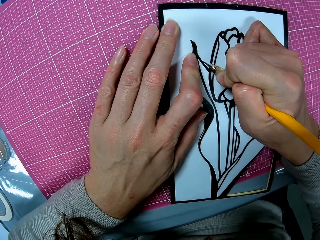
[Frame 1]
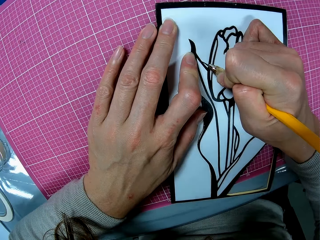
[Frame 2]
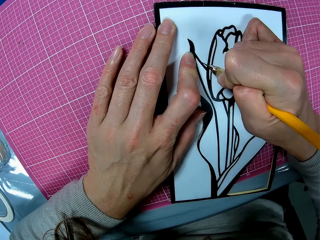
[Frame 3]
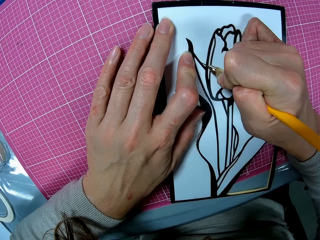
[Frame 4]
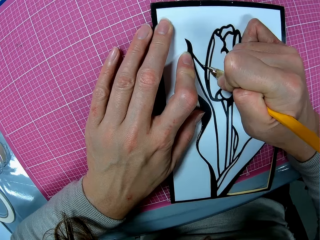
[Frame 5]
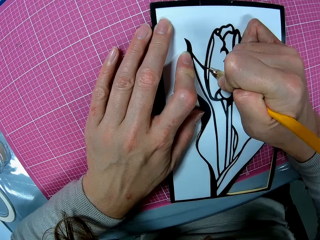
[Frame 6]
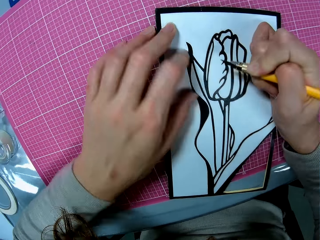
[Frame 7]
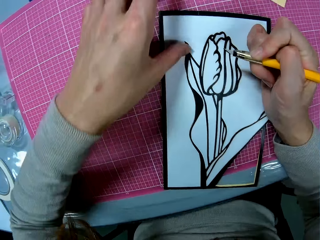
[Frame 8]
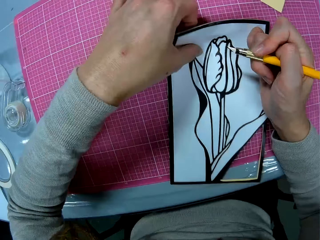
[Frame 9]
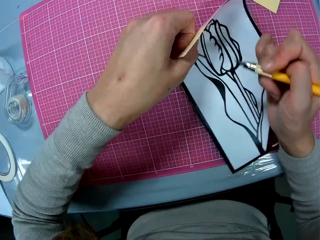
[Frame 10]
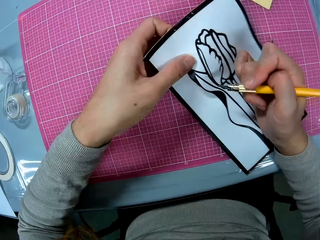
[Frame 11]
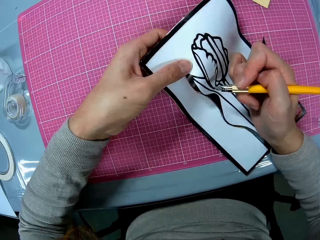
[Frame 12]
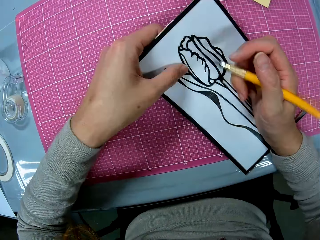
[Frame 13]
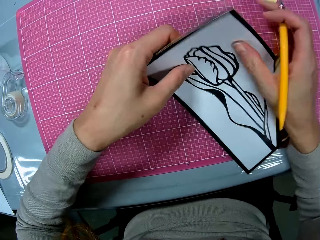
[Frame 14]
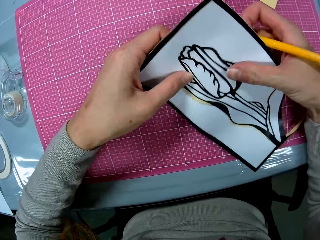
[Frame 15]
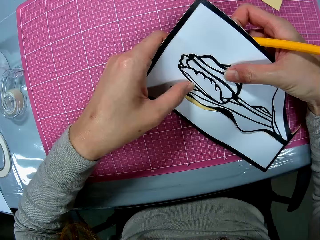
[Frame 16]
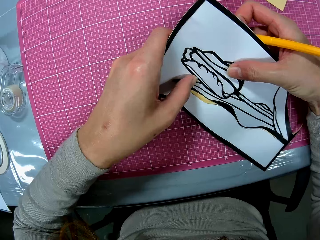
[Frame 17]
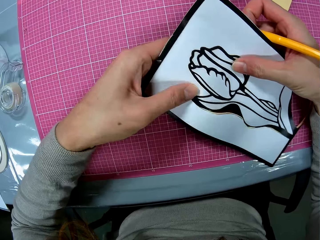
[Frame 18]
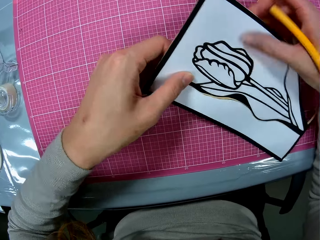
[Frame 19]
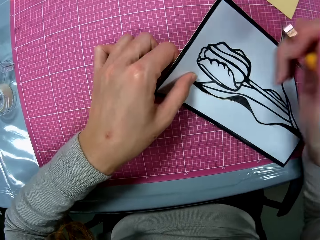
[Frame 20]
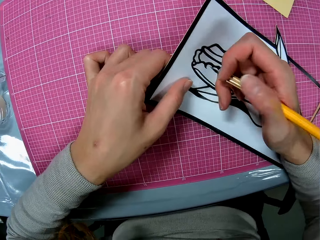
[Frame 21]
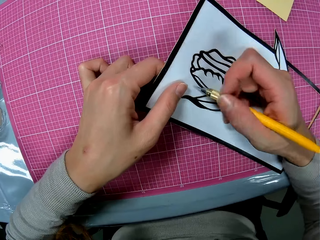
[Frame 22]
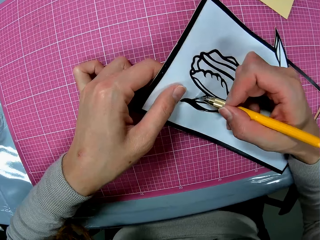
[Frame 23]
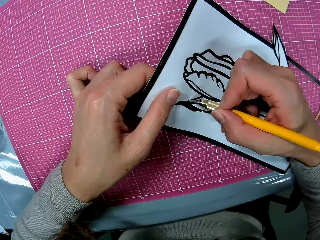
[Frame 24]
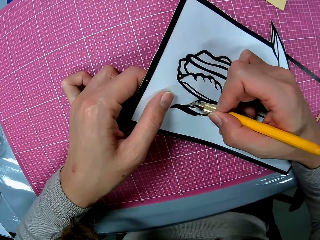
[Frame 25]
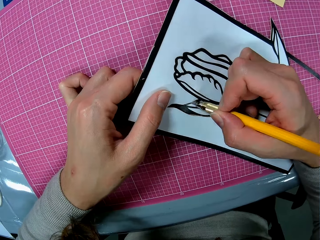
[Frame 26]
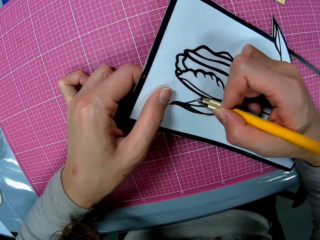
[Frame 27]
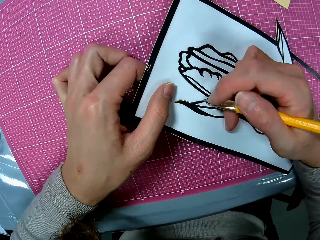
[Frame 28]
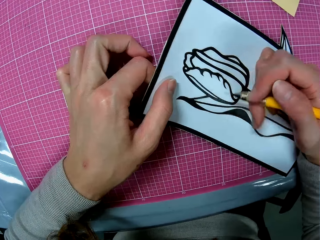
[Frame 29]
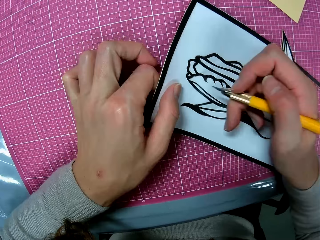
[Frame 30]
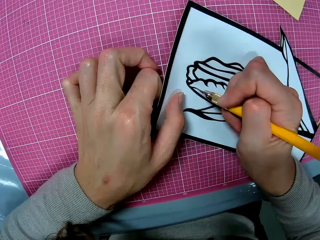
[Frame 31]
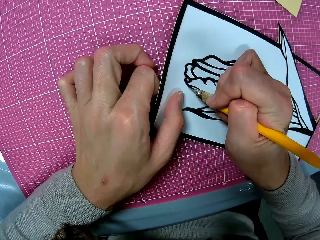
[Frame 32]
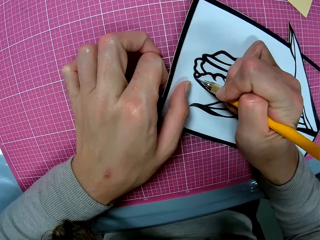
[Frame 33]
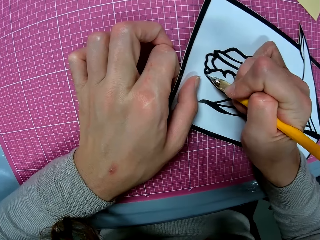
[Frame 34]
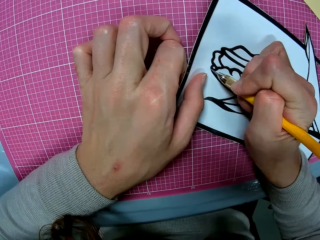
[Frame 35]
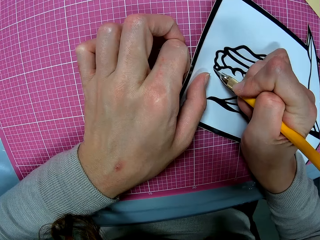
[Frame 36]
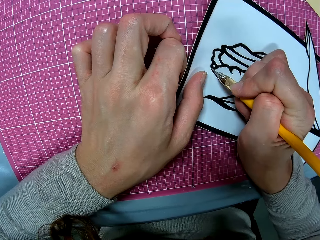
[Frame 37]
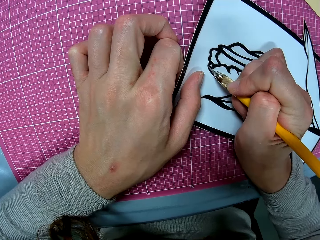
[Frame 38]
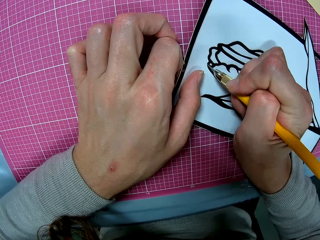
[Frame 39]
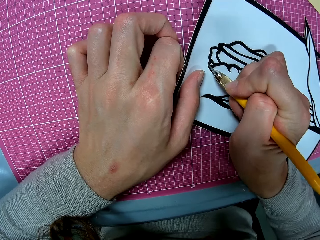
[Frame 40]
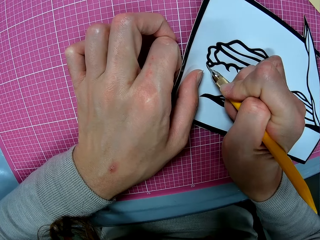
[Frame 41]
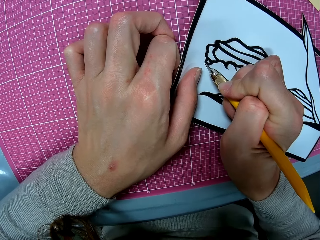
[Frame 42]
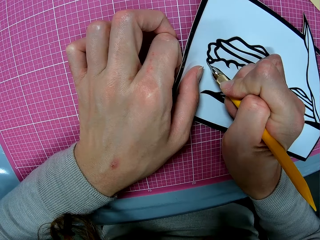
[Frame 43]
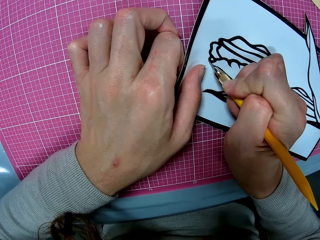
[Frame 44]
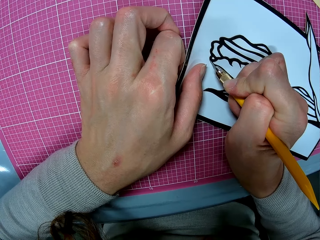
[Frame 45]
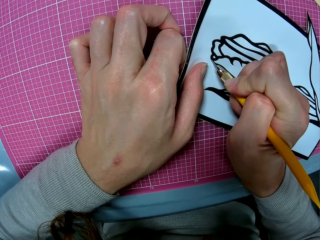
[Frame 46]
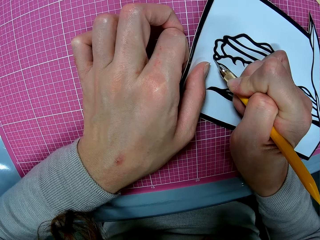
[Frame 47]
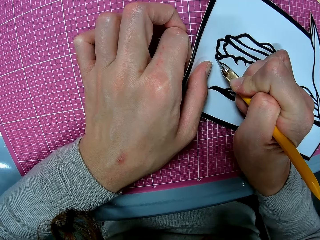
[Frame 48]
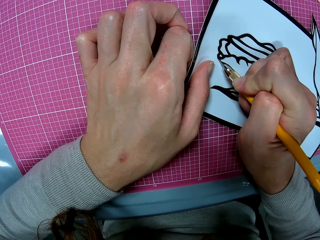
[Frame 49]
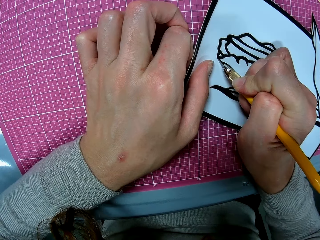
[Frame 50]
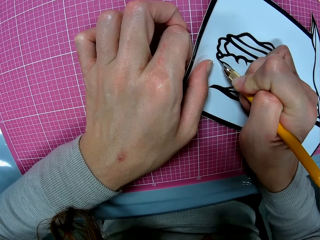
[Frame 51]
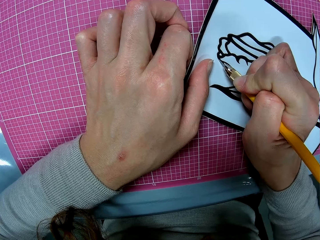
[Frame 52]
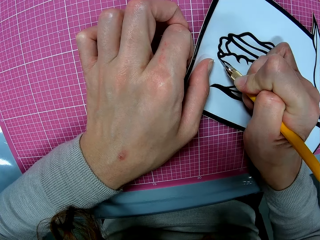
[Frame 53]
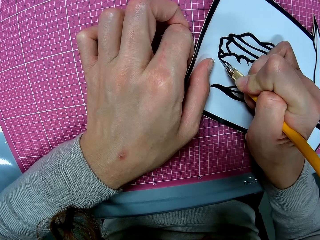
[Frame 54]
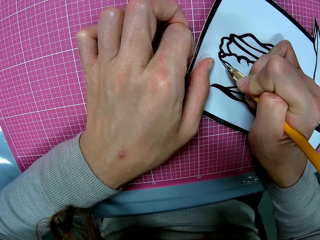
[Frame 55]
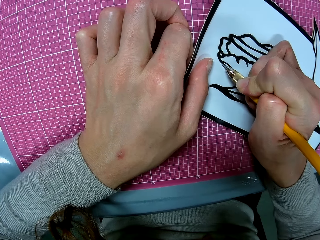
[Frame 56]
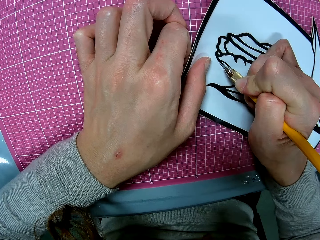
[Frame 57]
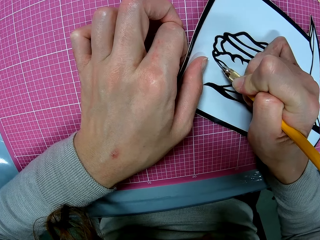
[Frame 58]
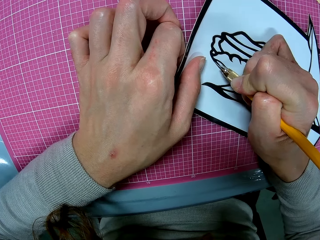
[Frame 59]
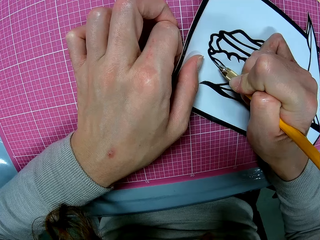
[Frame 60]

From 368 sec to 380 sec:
The camera wearer lifts the flower drawing and holds the light craft knife. She adjusts the papercraft with her left hand. She cuts out the flower print on the papercraft with the light craft knife in her right hand.

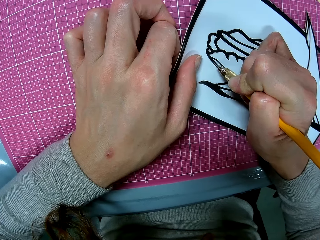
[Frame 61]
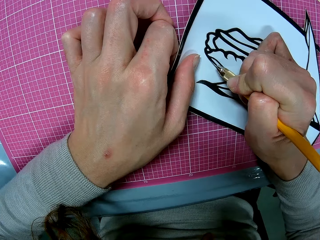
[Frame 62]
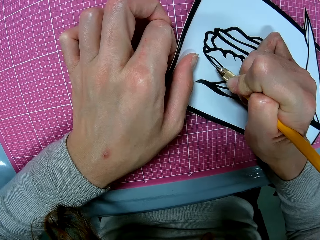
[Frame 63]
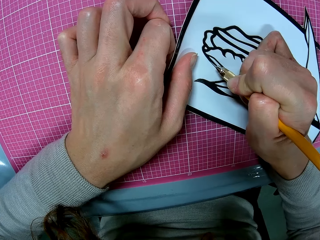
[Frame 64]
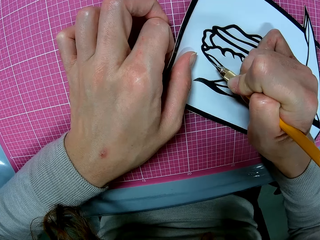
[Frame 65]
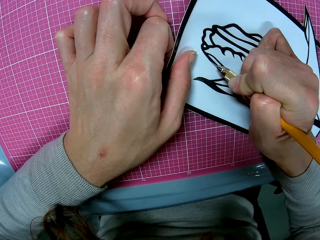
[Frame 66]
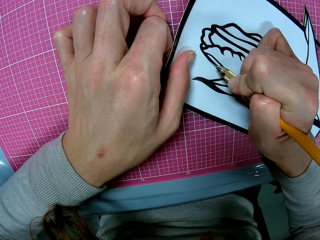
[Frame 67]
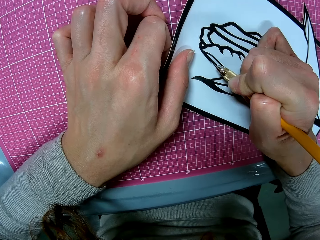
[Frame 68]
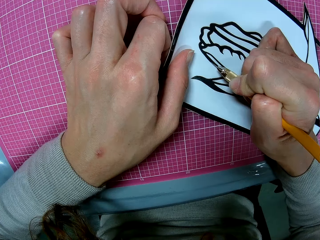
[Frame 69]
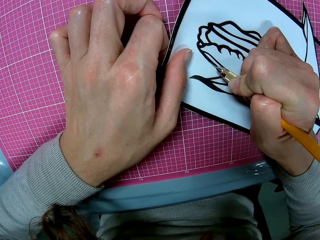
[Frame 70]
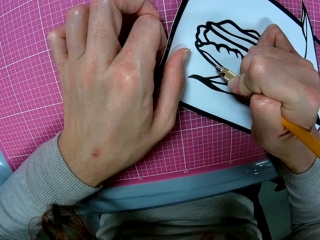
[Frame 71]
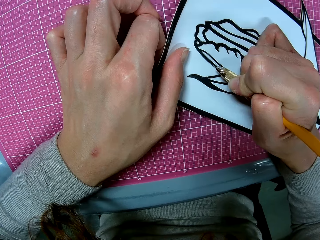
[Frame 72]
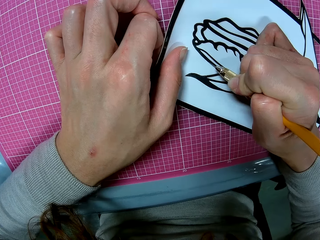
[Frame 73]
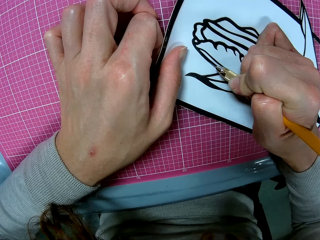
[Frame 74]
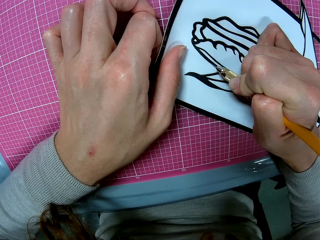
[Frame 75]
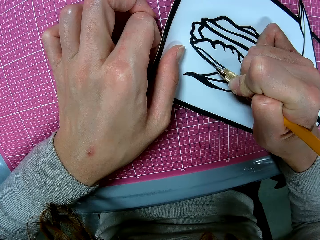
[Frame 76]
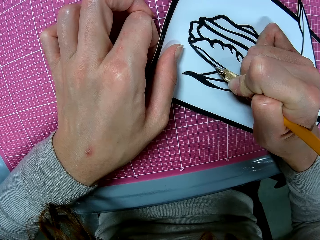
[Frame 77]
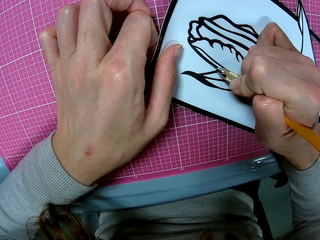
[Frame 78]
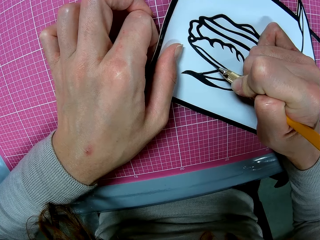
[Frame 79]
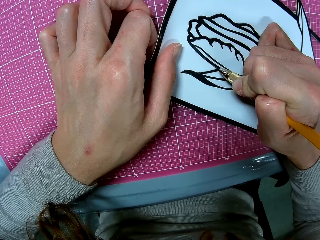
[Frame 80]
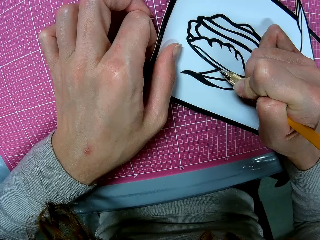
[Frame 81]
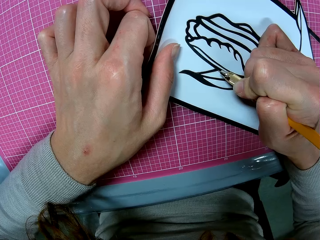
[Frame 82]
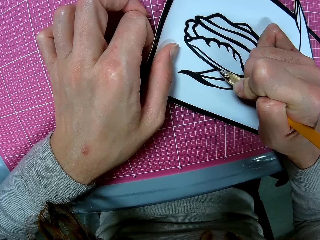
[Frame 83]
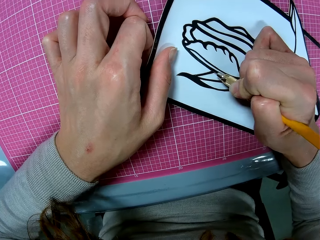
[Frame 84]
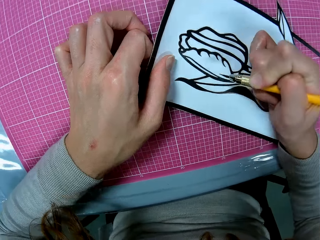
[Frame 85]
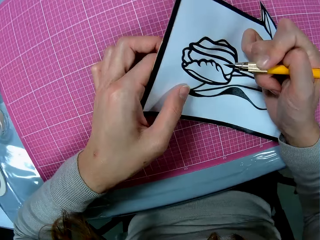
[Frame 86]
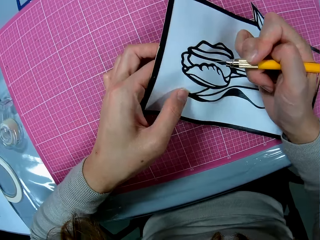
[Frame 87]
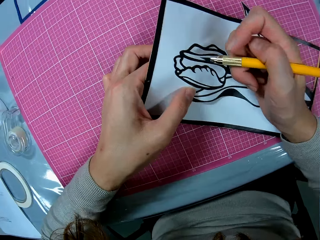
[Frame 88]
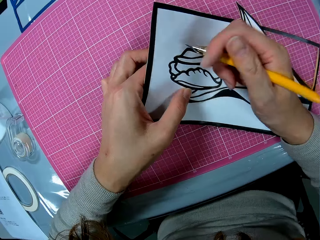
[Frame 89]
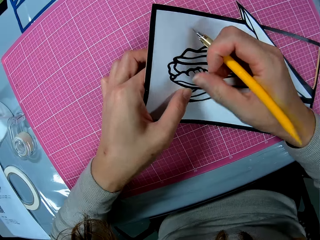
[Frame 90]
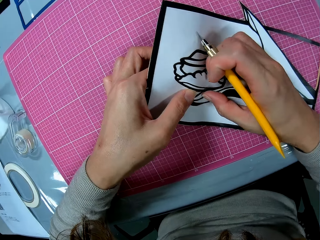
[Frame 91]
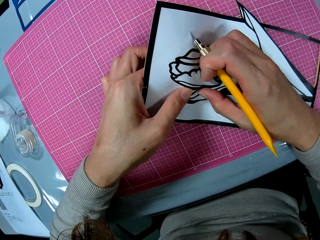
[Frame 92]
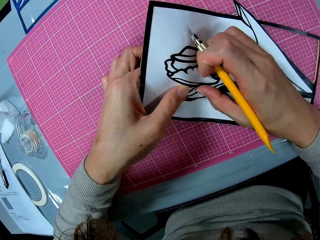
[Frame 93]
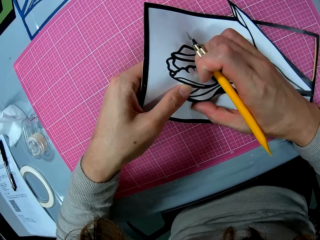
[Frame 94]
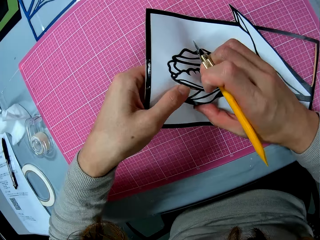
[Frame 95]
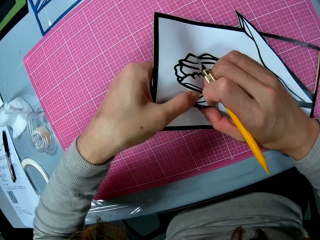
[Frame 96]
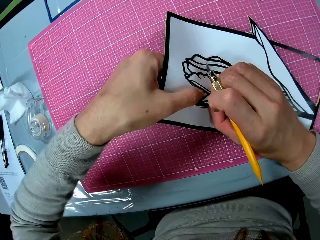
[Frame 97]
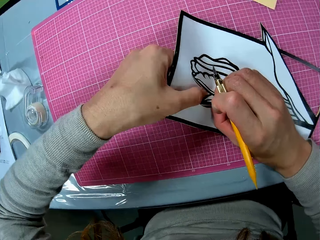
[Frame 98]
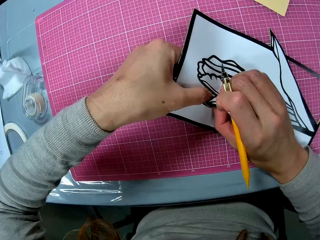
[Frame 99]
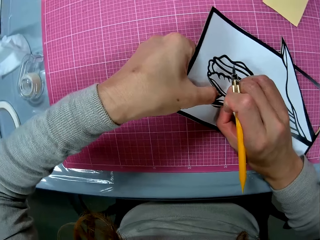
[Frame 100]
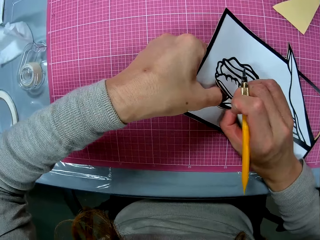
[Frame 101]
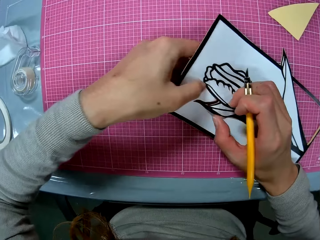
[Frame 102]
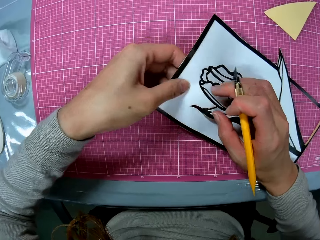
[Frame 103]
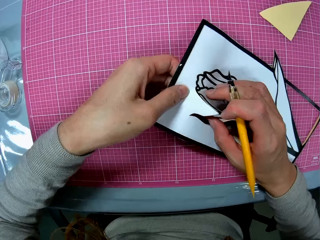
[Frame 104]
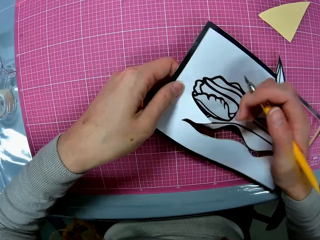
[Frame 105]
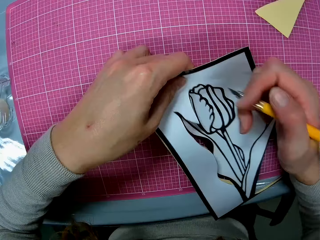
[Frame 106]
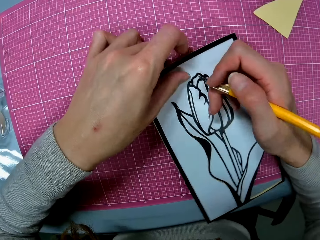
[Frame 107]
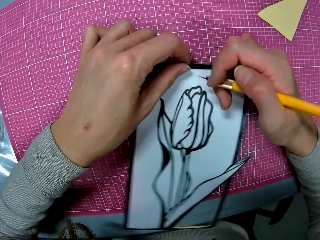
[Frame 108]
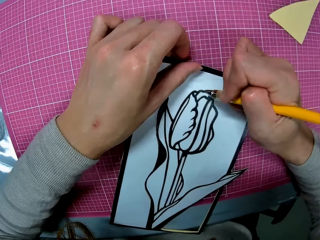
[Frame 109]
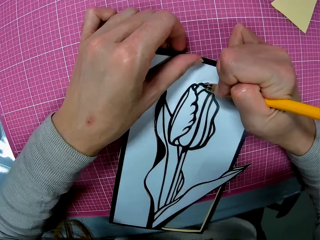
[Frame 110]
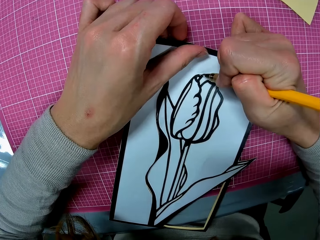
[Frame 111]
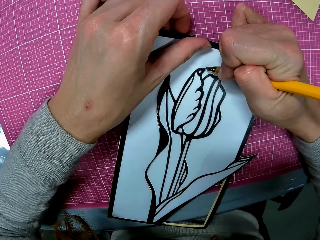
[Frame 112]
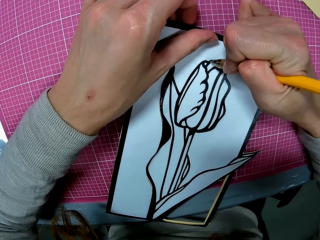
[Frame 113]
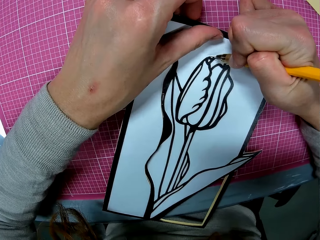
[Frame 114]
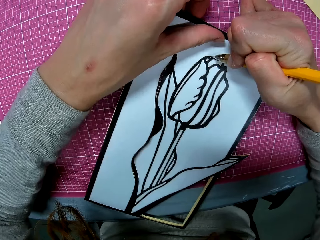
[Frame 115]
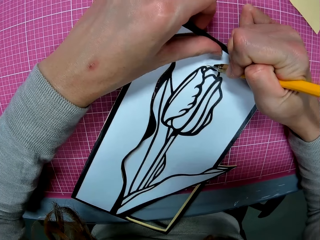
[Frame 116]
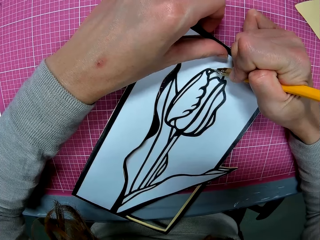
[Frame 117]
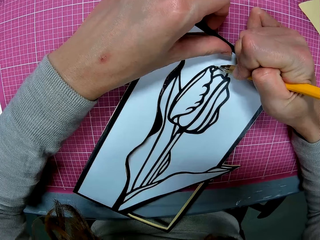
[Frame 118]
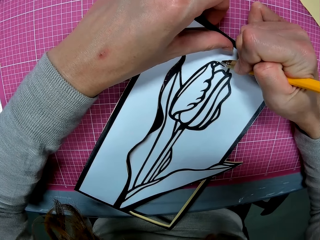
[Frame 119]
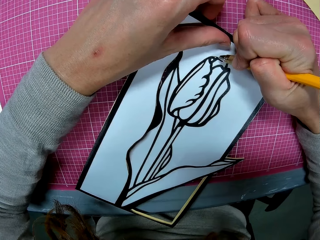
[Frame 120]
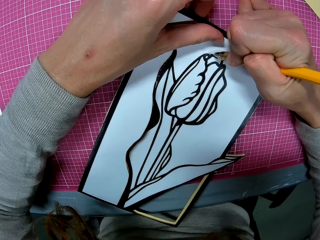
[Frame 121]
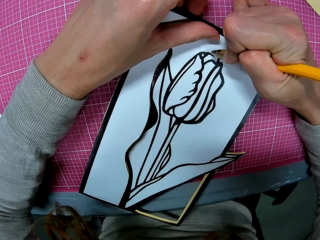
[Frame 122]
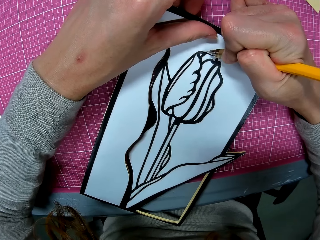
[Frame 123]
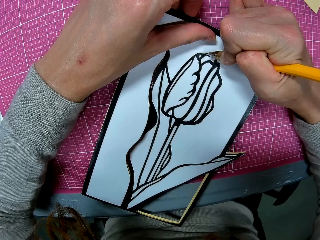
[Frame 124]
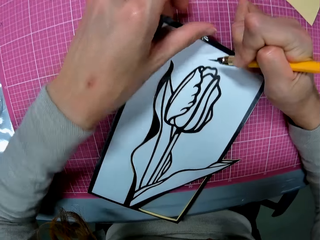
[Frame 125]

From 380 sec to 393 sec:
The camera wearer lifts the flower drawing and holds the light craft knife. She adjusts the papercraft with her left hand. She cuts the edges of the flower drawing with her hands. She turns the flower drawing. She cuts out the flower print on the papercraft with the light craft knife in her right hand.
